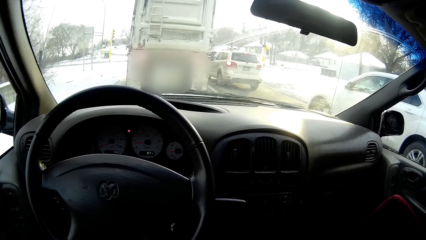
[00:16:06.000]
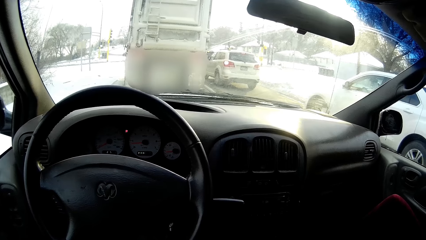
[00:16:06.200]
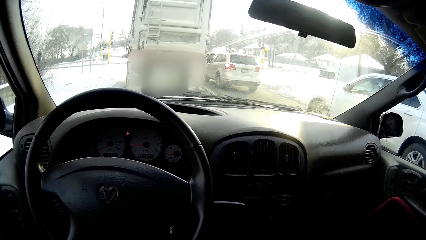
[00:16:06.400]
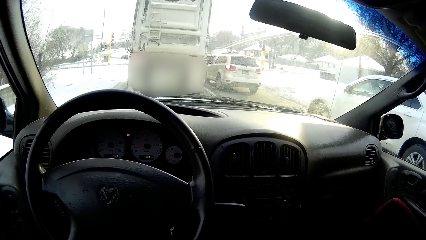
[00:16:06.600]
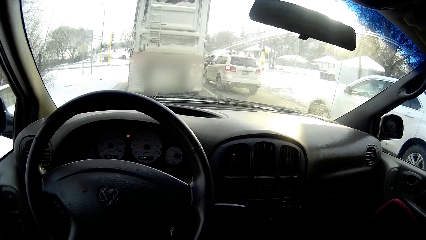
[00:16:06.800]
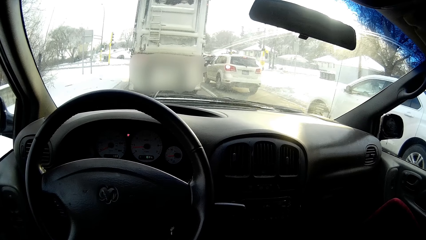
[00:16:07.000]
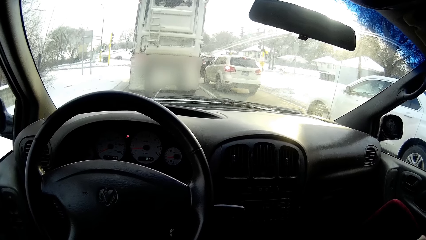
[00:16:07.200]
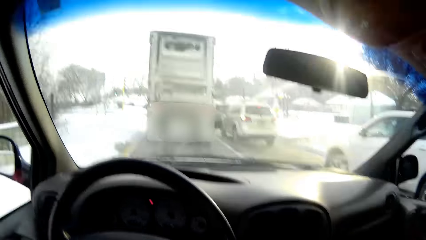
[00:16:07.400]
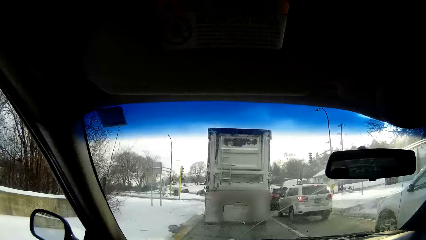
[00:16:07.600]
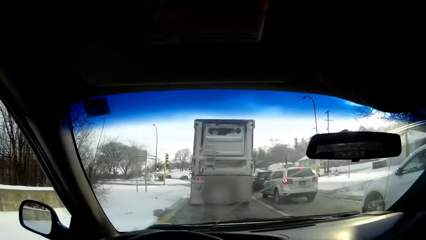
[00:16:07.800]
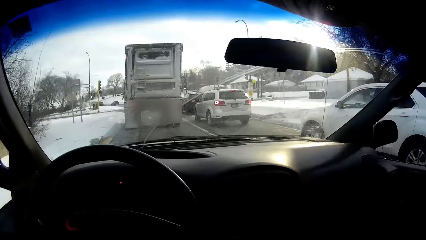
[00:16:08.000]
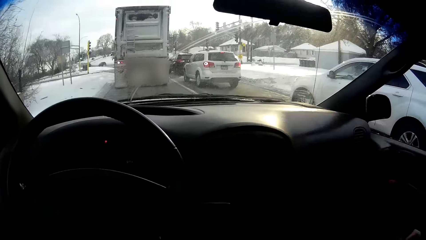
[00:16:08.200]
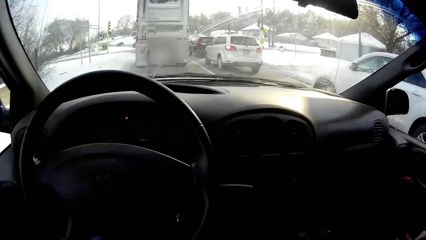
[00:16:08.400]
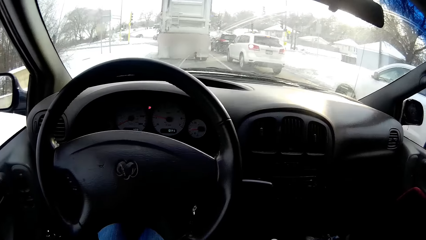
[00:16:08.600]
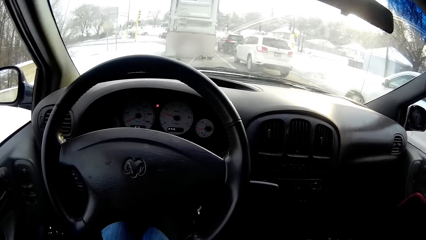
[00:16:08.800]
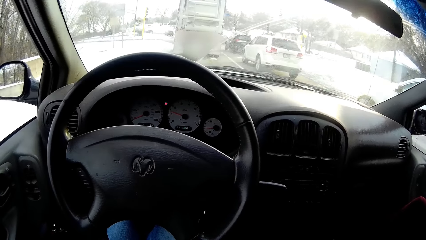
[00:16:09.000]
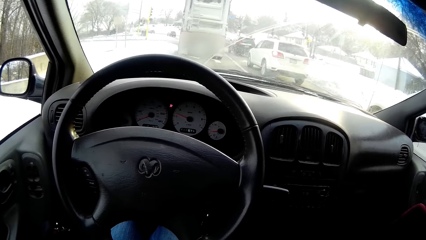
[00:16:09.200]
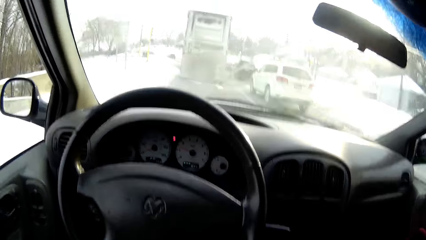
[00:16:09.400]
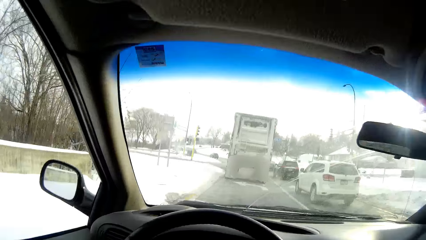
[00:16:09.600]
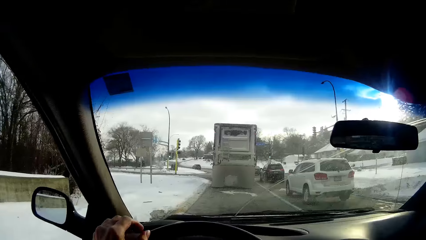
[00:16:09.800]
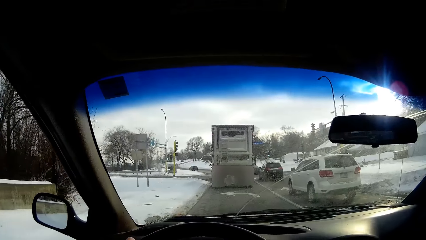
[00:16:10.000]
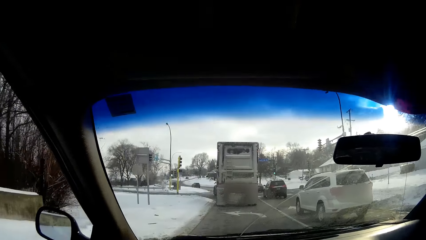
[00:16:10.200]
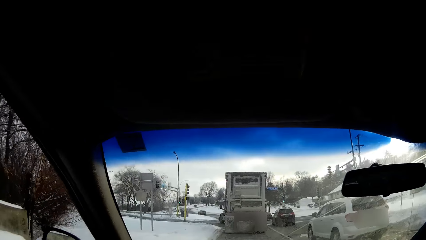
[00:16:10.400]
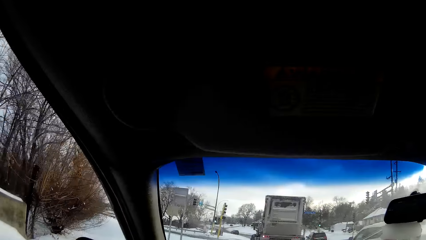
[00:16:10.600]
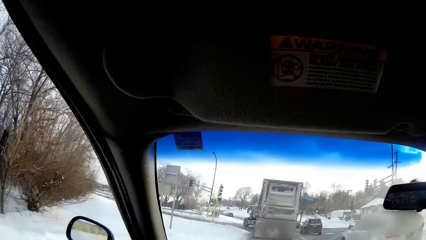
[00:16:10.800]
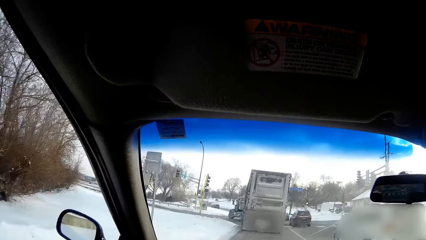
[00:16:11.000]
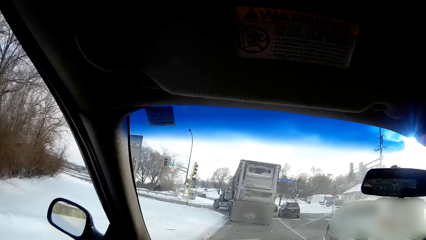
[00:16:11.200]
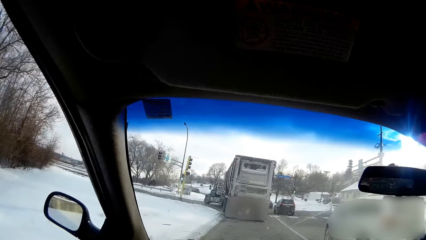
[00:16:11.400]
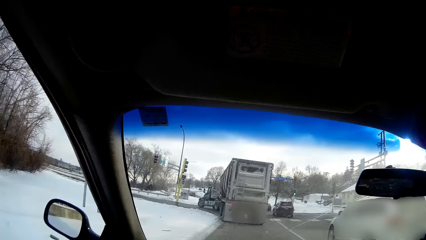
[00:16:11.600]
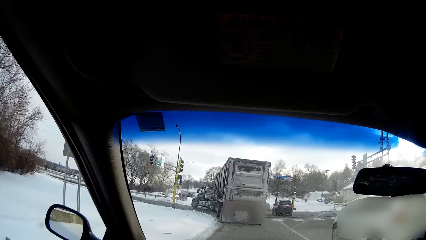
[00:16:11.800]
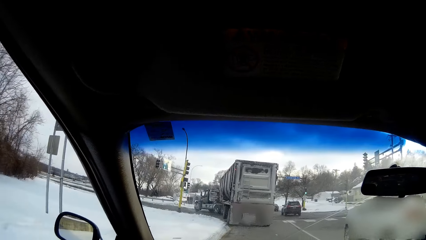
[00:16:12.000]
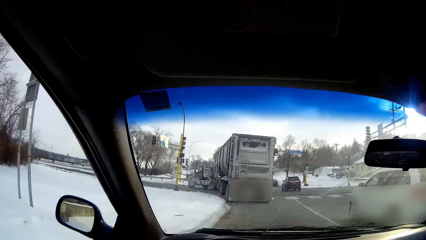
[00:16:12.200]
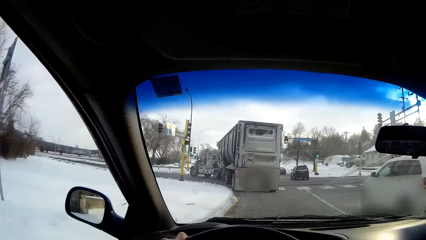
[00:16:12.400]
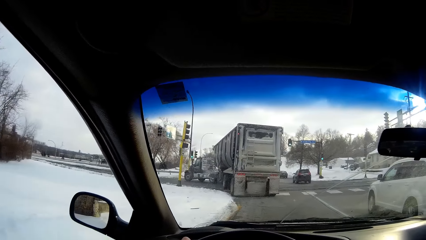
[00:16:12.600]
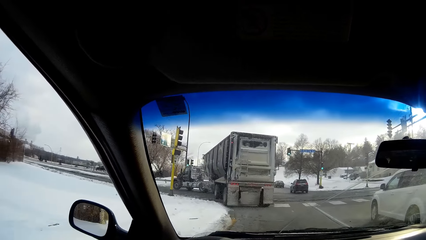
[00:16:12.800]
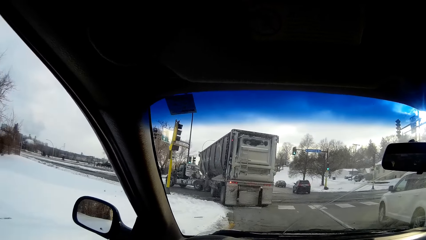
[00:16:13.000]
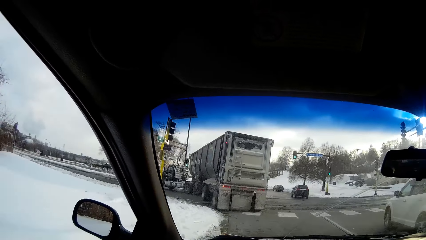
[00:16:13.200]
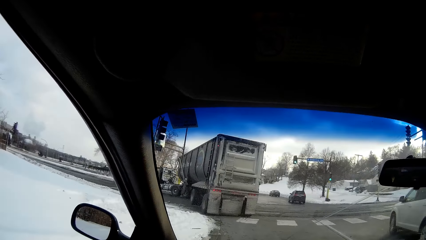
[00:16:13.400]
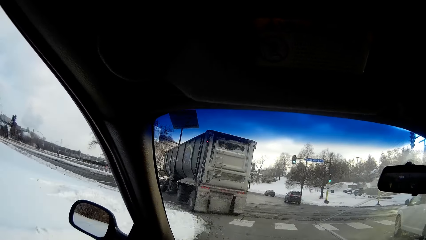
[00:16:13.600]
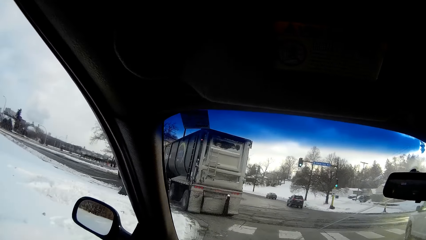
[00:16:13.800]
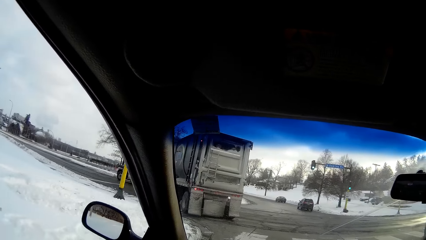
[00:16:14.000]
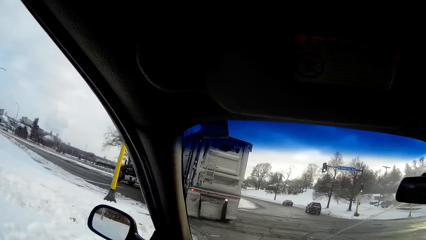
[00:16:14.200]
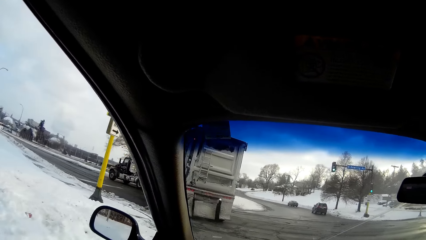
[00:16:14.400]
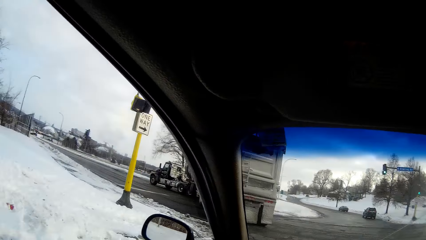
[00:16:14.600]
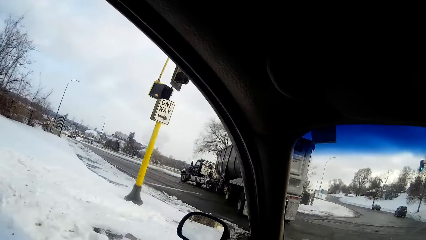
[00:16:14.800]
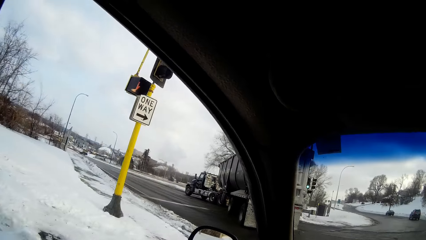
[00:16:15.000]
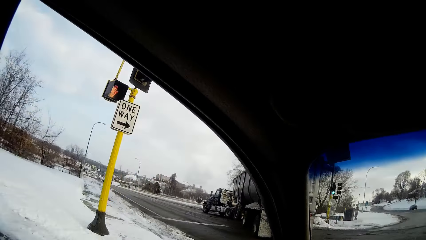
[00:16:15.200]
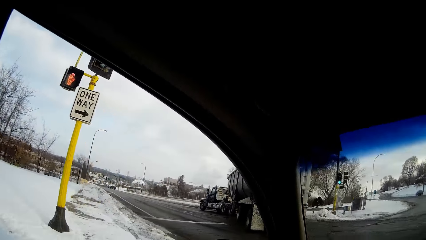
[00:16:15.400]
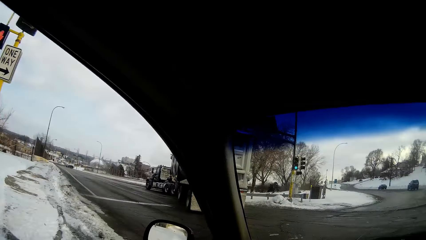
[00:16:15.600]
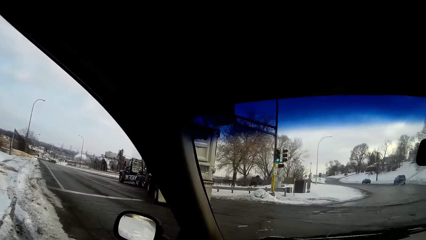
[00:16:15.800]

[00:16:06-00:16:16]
The camera wearer looks around. He places his left hand on a steering wheel. He drives the car on the road.

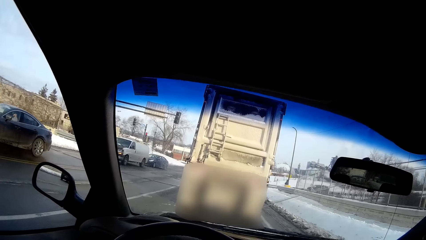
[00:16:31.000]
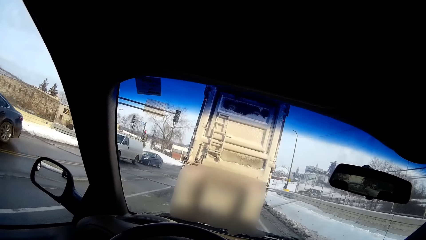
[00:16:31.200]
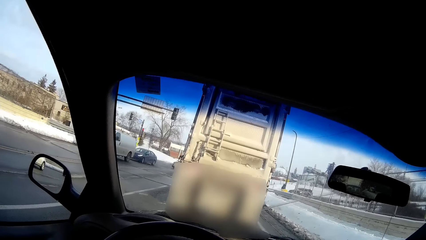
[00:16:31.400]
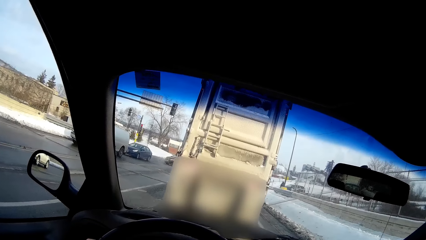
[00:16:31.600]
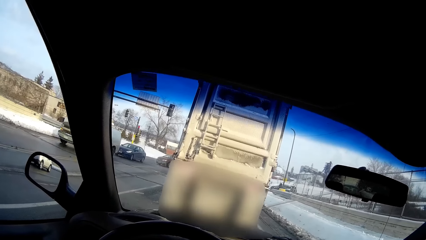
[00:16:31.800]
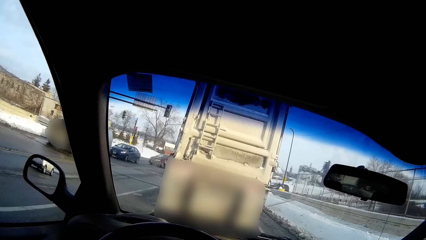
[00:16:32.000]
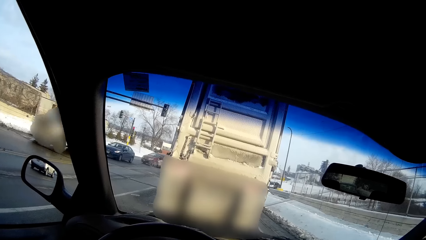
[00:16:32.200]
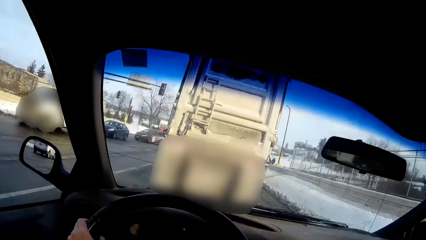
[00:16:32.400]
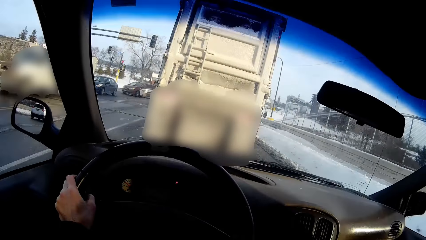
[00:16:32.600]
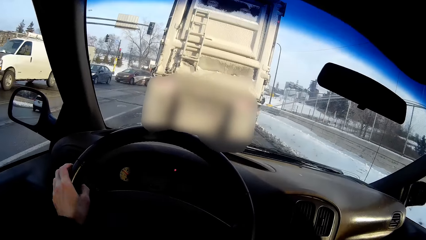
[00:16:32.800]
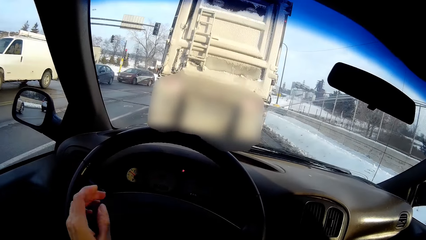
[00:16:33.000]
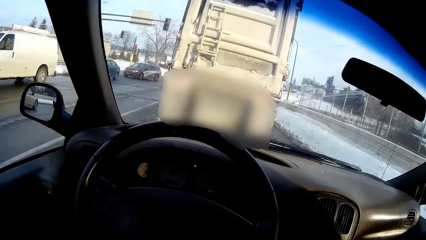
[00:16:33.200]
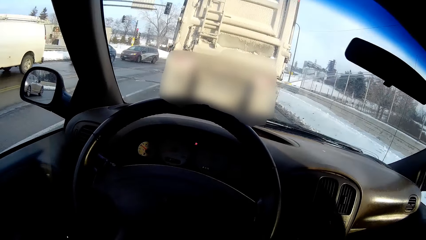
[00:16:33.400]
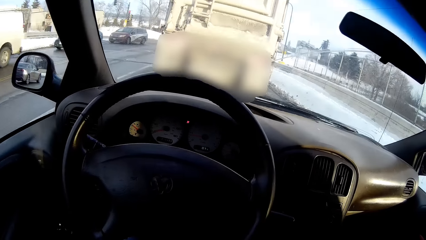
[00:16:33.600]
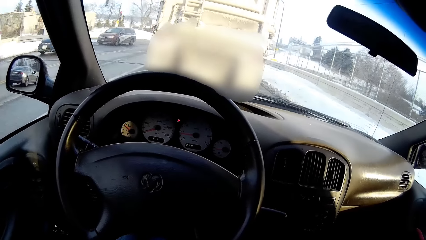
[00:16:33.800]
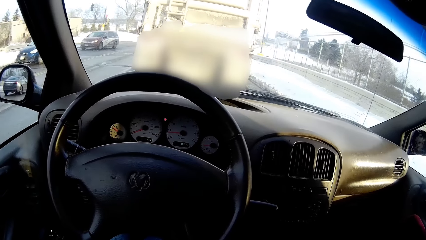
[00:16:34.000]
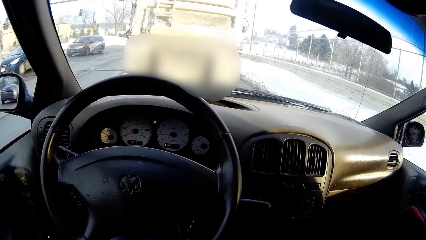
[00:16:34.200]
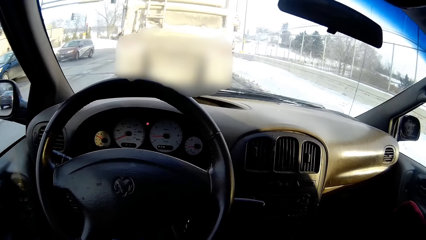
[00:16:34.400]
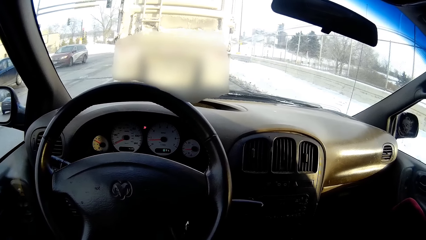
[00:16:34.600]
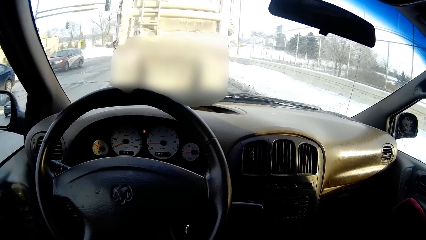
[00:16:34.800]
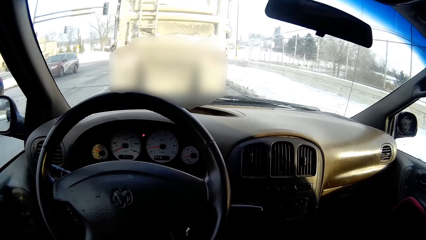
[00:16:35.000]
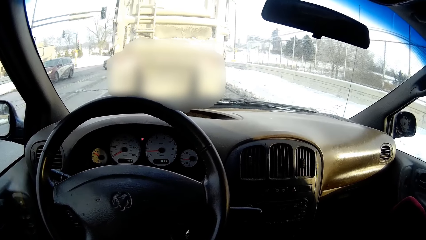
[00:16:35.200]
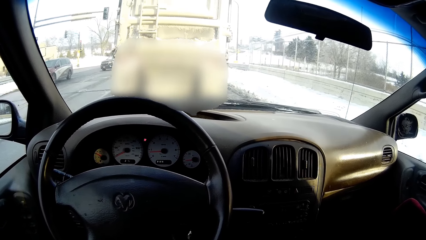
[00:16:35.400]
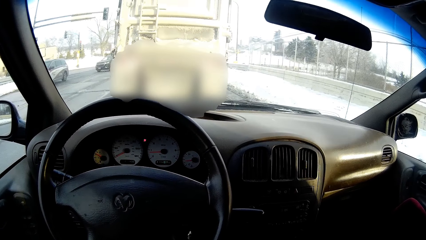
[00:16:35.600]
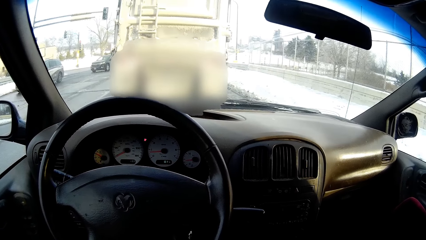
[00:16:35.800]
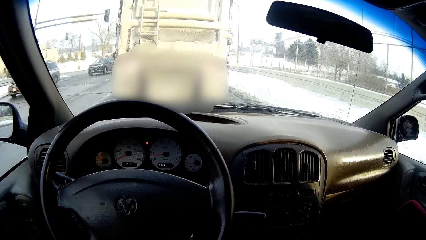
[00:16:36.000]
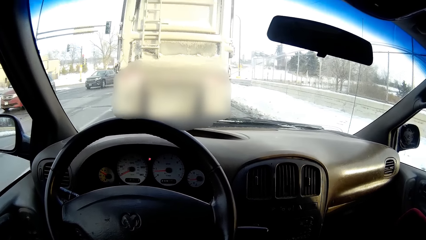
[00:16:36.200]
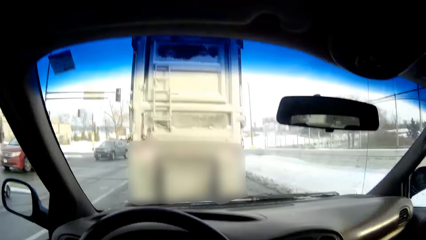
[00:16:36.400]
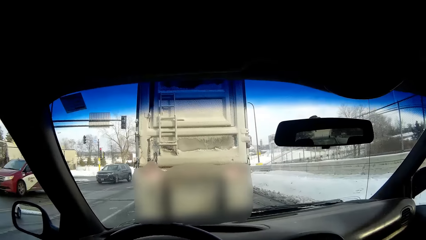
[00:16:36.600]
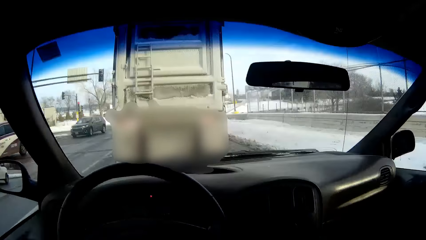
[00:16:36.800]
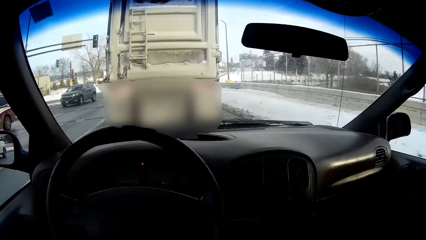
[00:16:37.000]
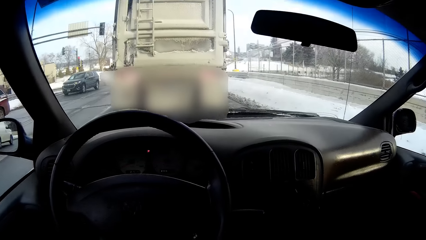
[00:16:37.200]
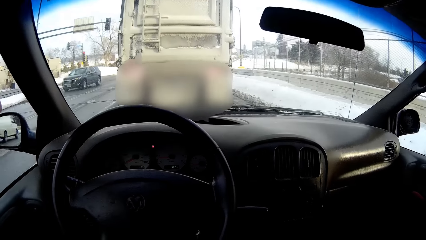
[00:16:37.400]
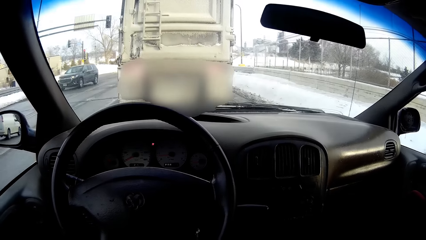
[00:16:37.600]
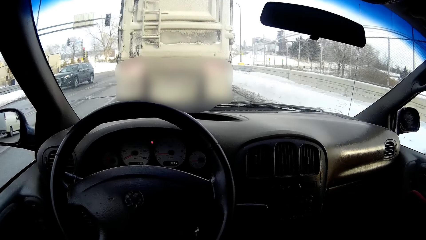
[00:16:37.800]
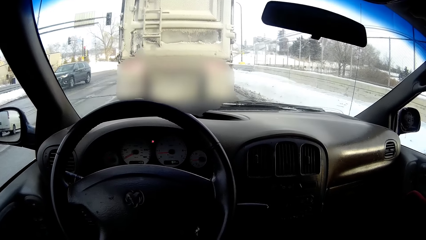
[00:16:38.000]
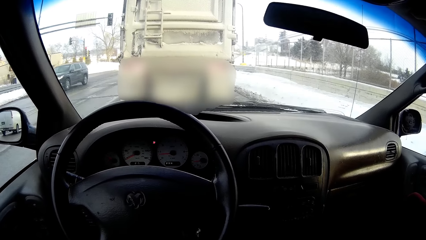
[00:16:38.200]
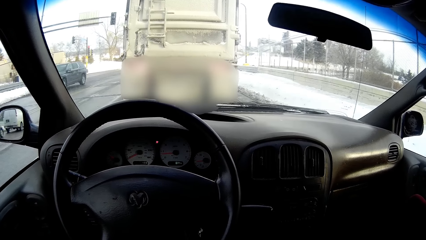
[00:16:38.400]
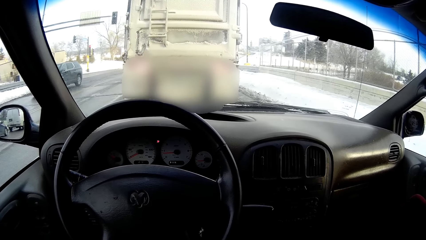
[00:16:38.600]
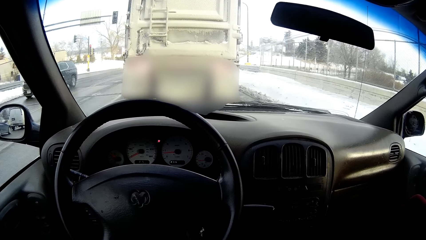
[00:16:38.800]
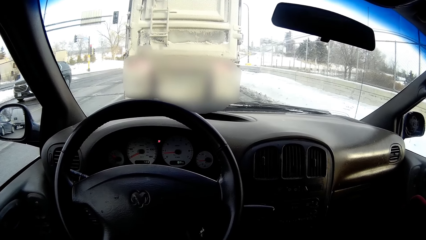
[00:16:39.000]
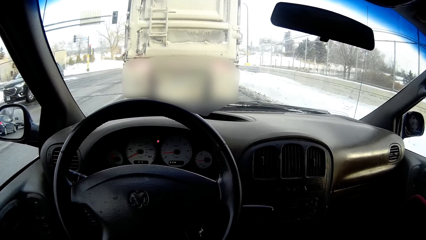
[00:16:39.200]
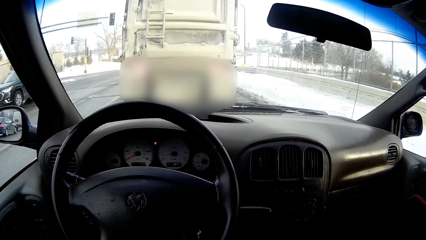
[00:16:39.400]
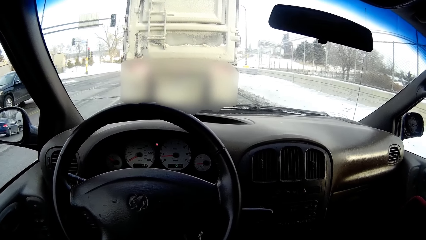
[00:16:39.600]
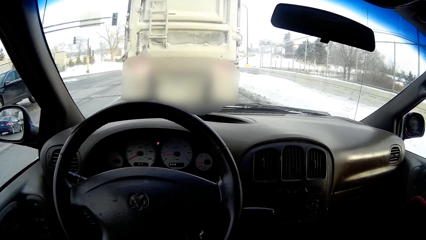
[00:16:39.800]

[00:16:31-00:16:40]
The camera wearer removes his left hand from the steering wheel. He stops the car on the road. He stares at a vehicle on the road.
